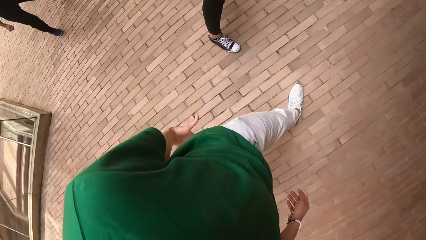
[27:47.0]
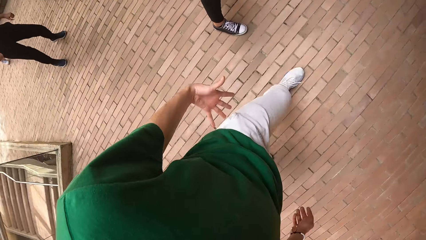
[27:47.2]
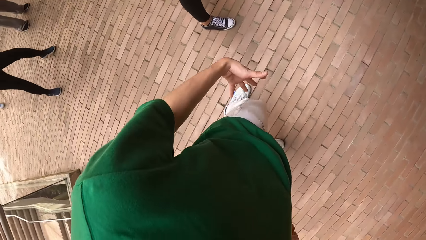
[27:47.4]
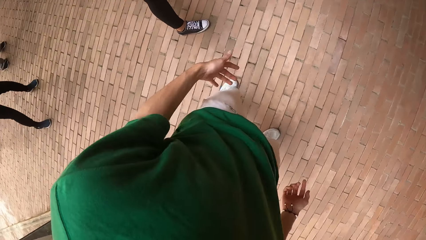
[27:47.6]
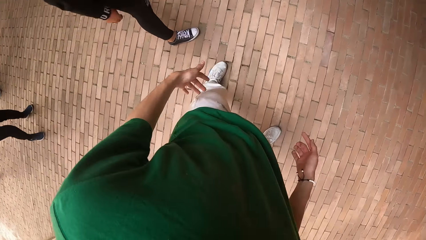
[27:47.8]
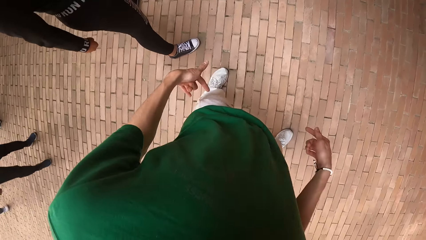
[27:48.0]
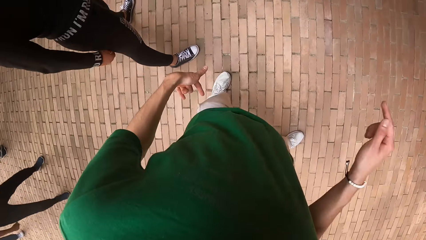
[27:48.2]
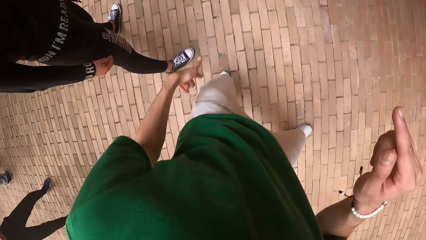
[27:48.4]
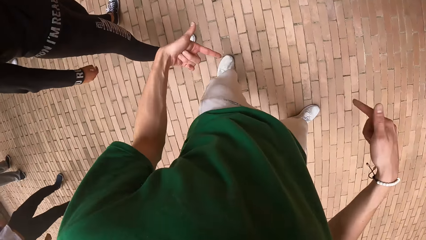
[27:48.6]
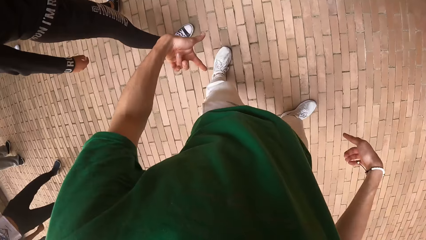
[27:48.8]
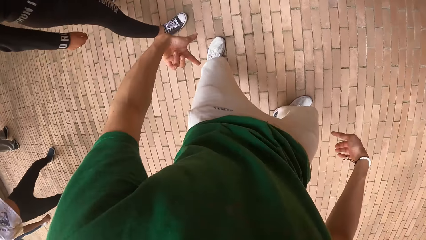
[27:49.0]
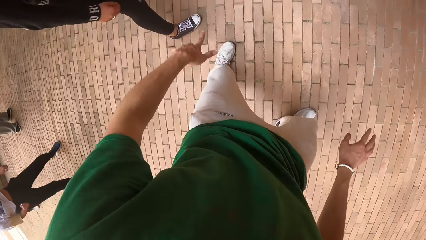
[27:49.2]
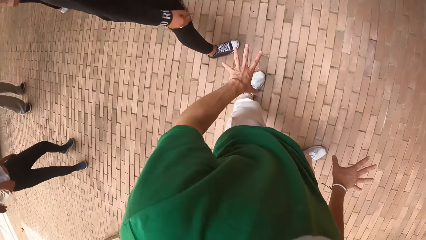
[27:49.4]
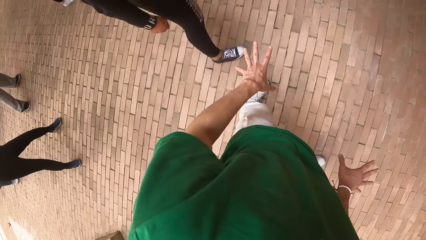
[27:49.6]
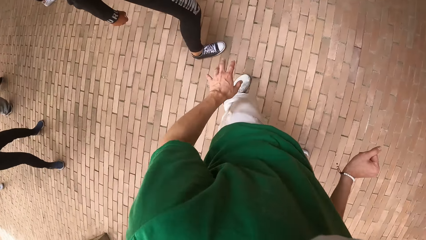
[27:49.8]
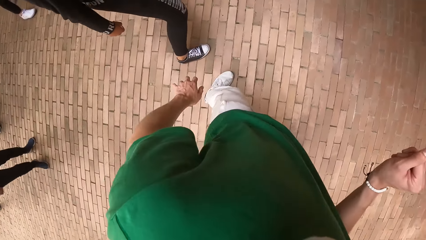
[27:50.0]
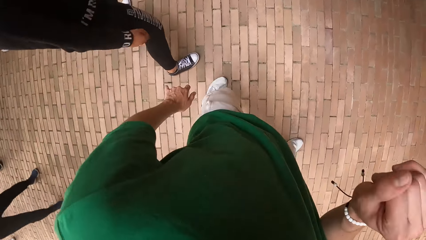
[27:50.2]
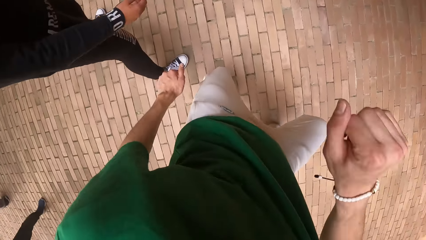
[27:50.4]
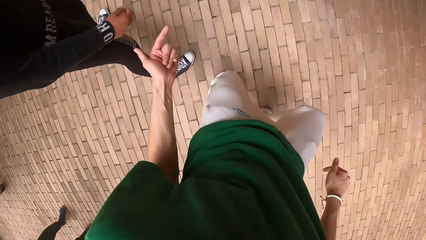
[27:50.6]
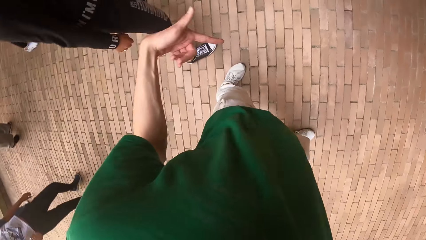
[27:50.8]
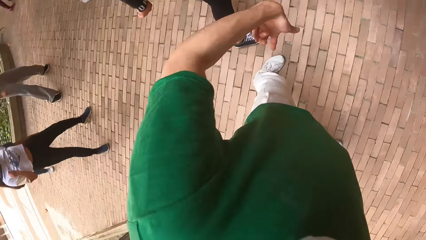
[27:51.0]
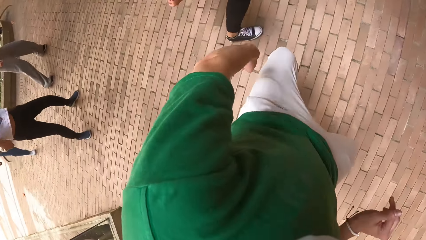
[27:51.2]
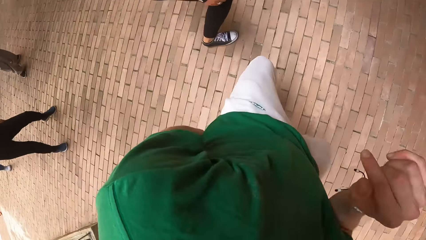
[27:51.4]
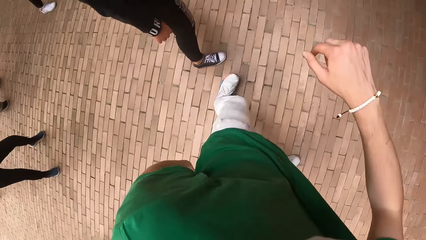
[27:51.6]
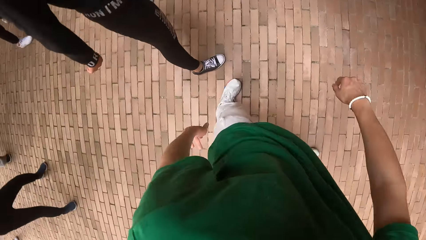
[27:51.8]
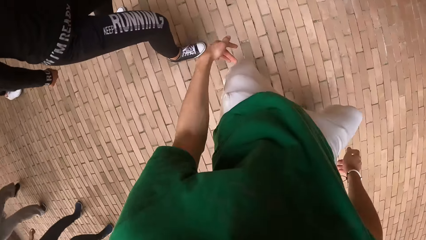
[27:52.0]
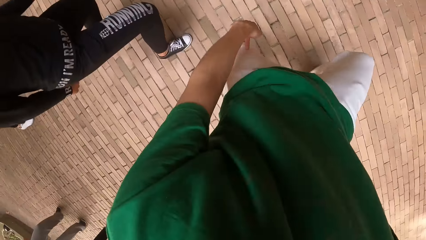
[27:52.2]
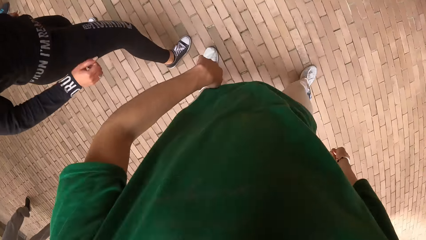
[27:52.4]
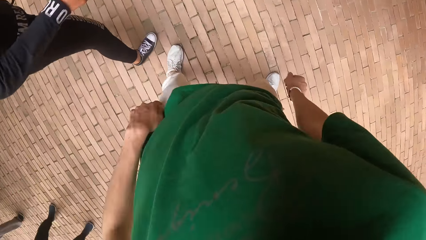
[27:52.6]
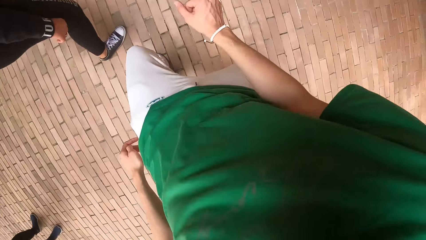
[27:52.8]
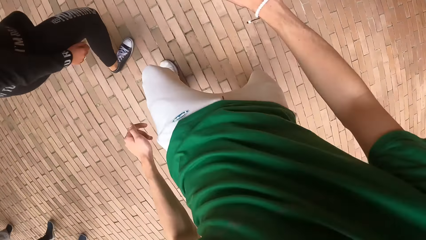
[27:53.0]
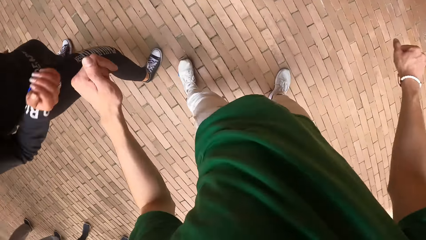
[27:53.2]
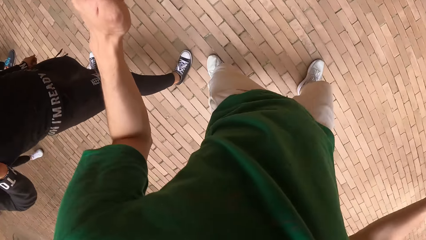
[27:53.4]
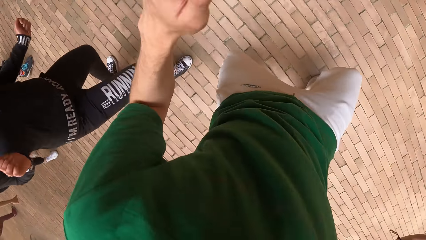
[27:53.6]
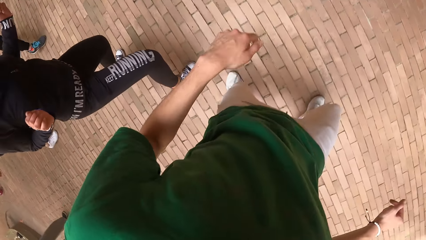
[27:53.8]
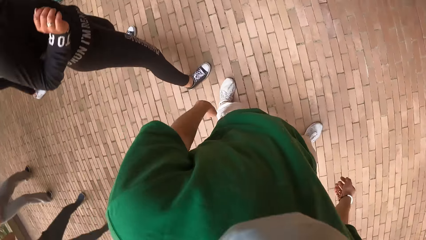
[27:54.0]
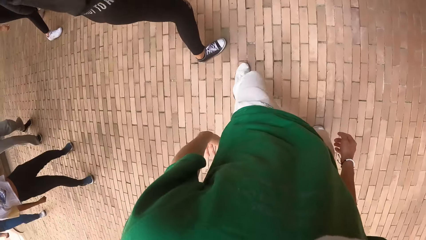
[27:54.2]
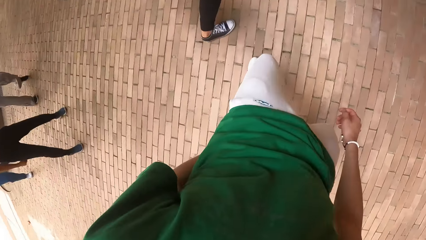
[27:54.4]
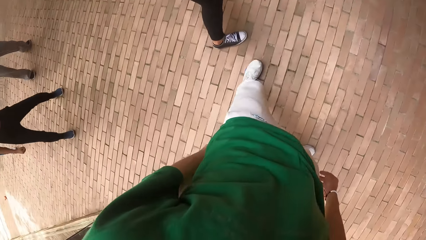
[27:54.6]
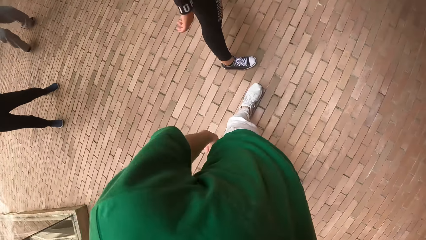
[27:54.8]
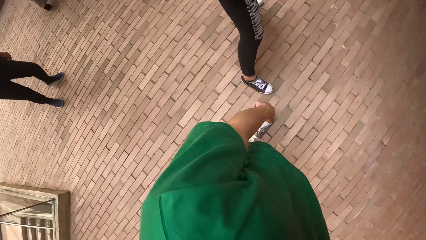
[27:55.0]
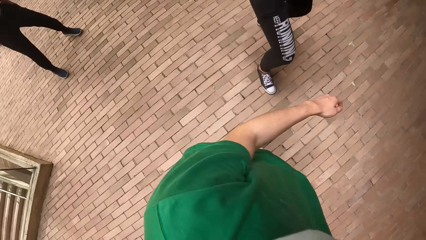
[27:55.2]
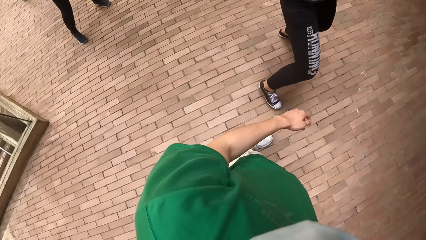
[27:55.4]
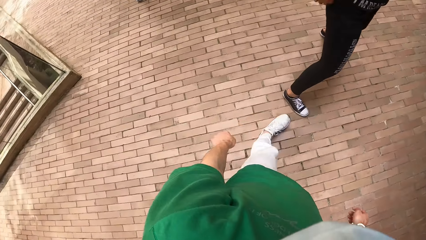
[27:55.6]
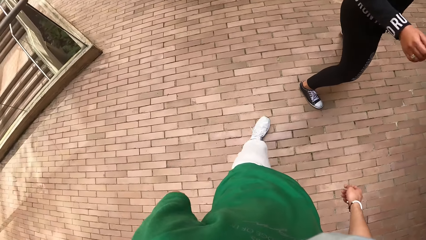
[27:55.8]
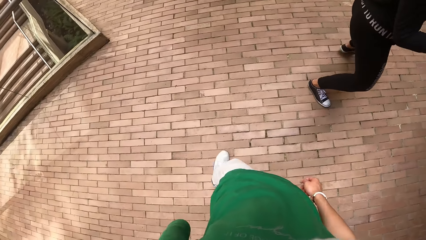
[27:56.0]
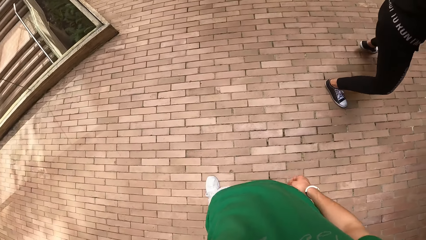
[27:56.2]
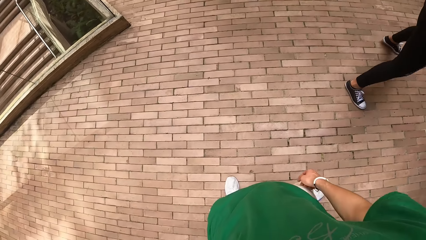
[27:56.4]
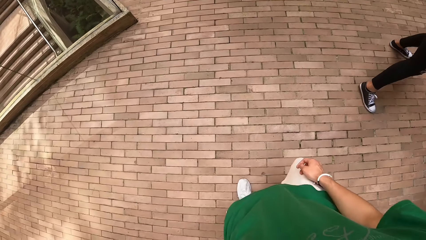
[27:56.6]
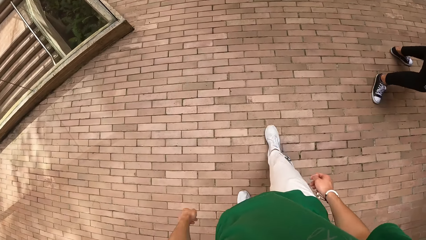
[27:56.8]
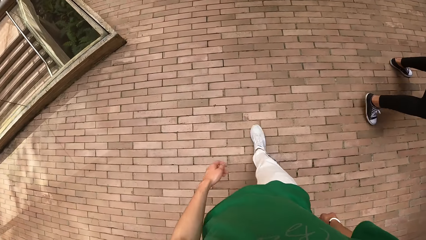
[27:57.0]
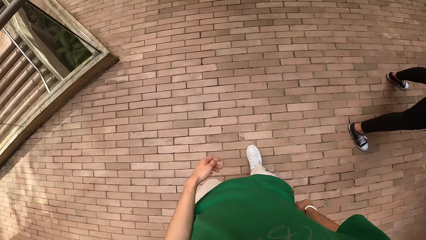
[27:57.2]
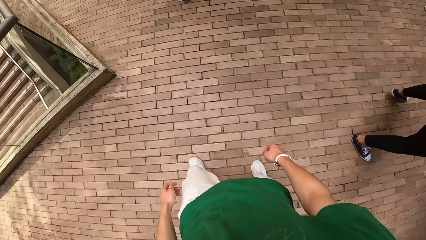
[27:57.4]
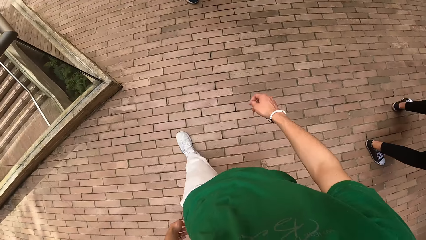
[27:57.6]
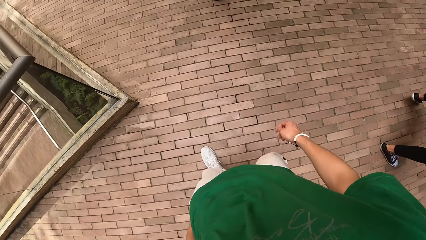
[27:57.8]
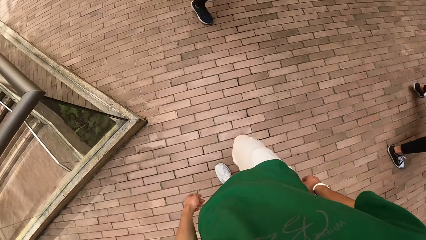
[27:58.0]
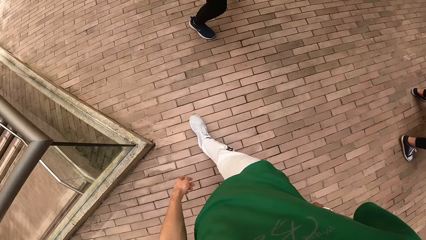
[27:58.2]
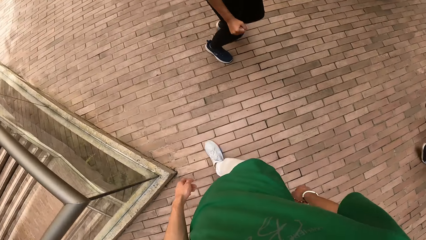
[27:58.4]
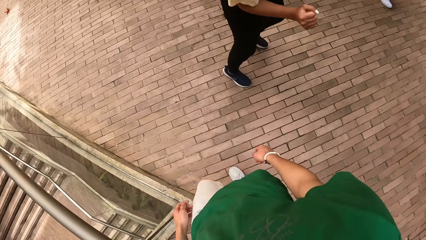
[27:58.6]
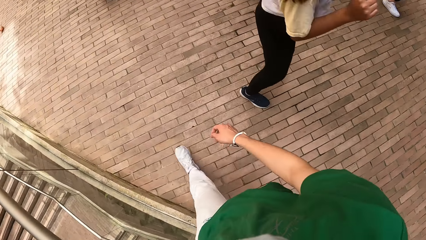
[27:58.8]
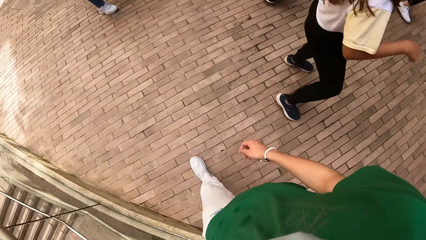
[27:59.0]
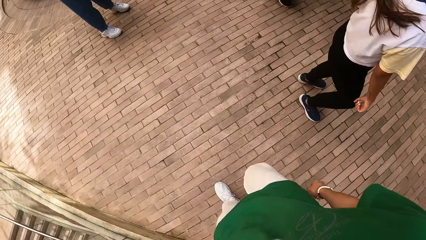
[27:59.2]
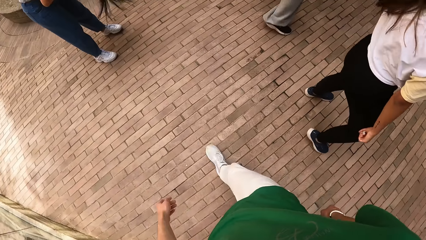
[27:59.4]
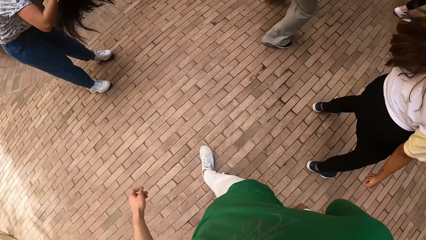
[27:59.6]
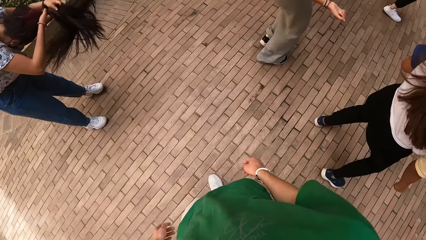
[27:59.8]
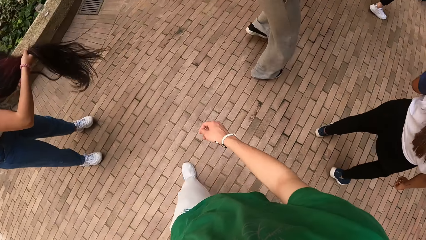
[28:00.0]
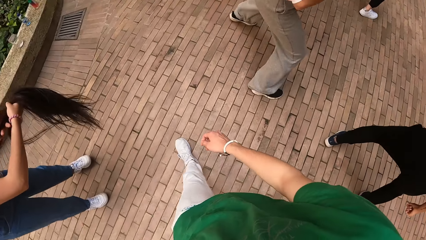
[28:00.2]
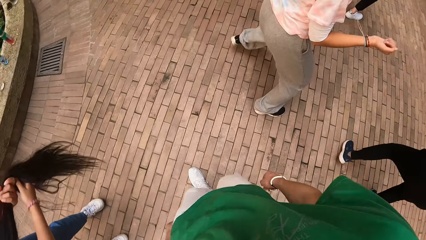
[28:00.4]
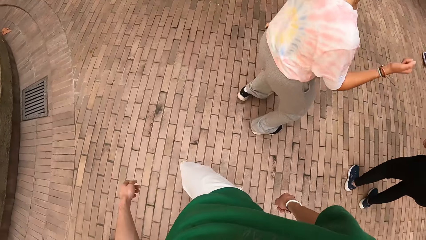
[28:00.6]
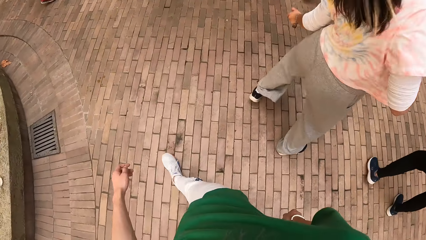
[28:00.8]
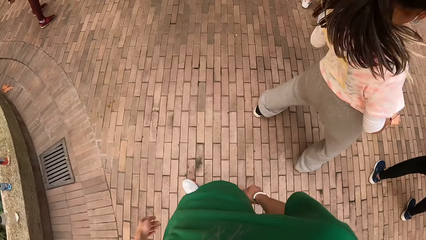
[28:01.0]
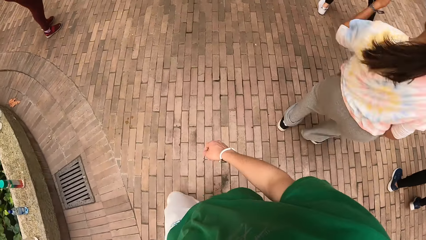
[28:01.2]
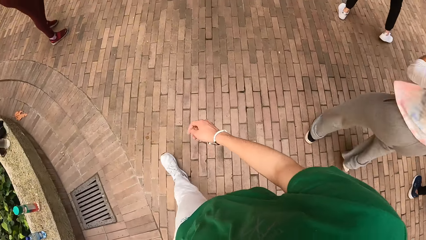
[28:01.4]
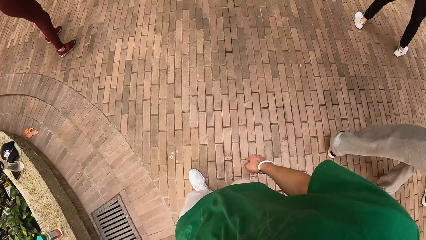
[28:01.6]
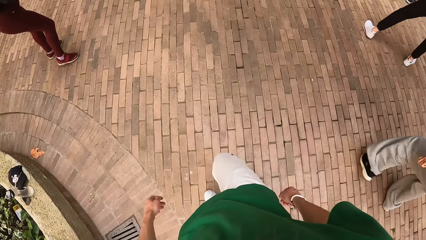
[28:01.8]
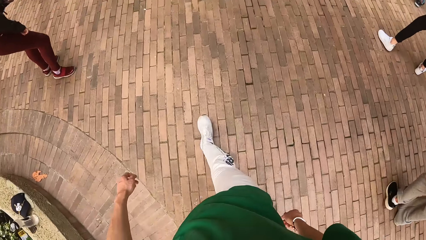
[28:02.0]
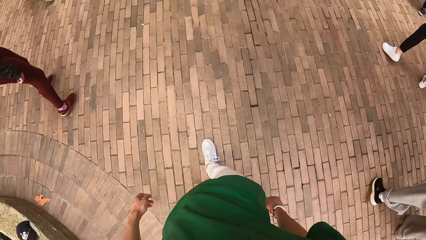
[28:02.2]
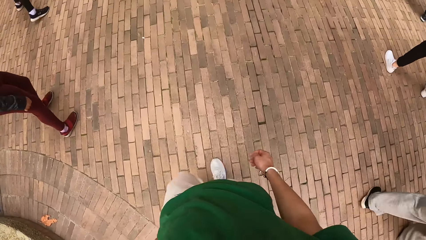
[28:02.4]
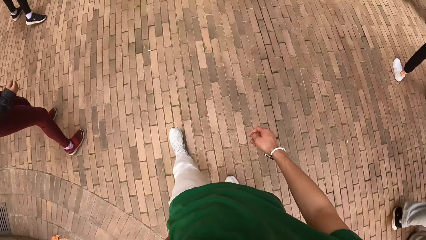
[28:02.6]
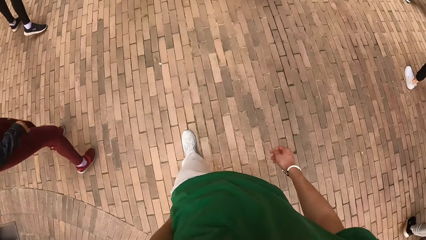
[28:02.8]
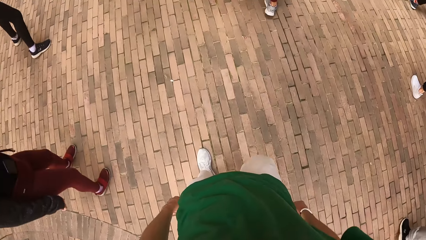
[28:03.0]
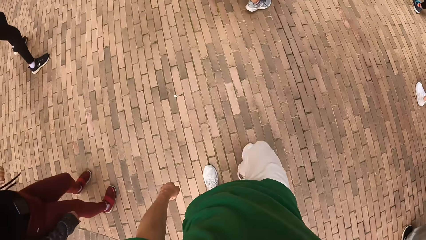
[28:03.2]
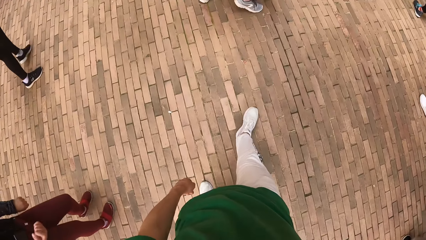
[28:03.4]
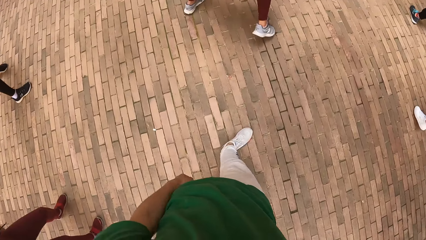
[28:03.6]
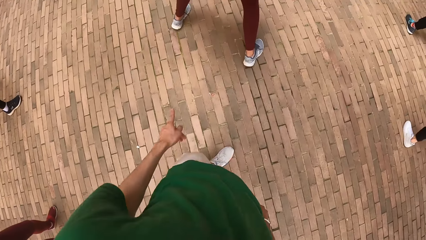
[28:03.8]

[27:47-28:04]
The woman dances. The camera wearer interacts with the woman and dances. They dance. They walk towards another woman.
